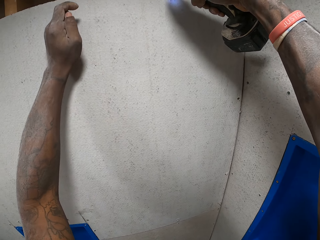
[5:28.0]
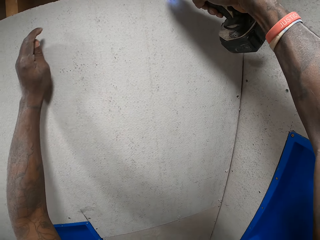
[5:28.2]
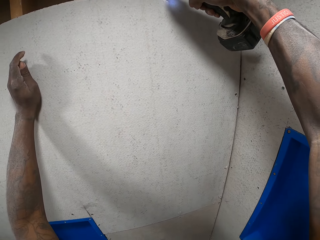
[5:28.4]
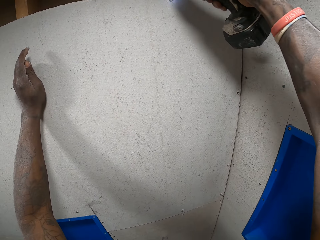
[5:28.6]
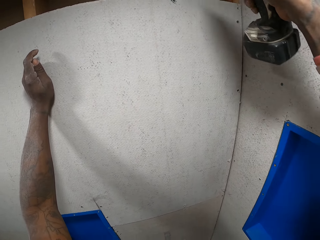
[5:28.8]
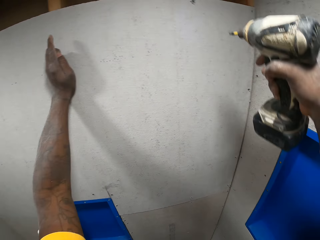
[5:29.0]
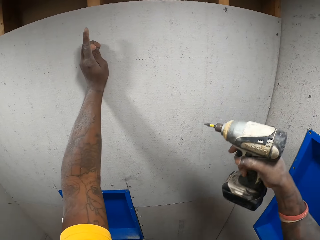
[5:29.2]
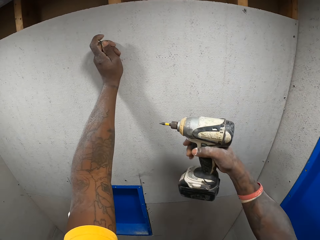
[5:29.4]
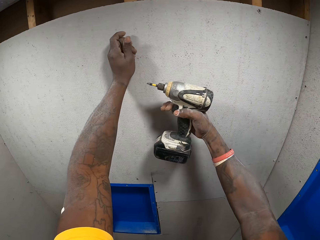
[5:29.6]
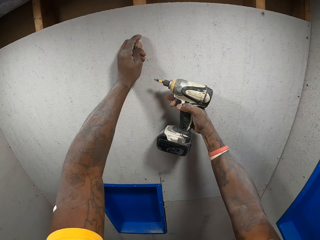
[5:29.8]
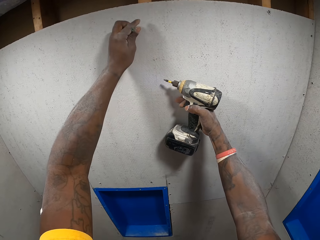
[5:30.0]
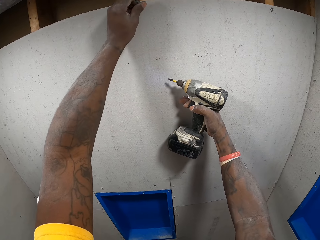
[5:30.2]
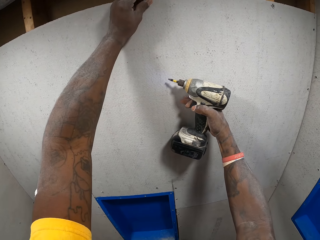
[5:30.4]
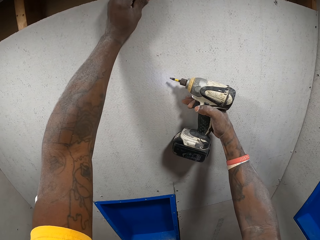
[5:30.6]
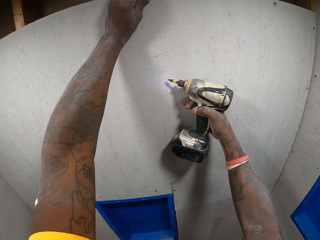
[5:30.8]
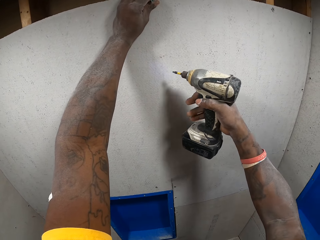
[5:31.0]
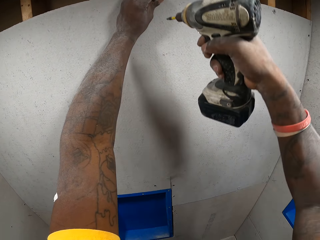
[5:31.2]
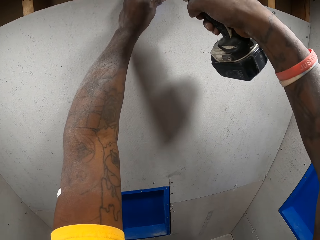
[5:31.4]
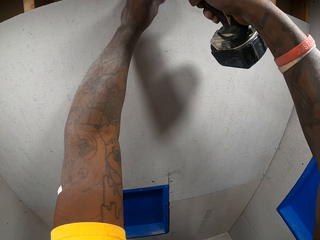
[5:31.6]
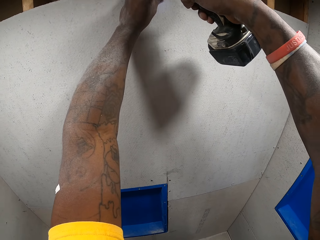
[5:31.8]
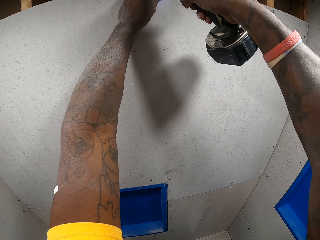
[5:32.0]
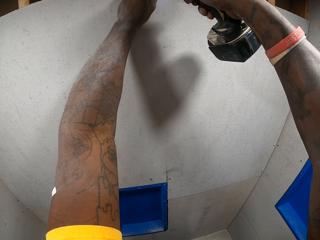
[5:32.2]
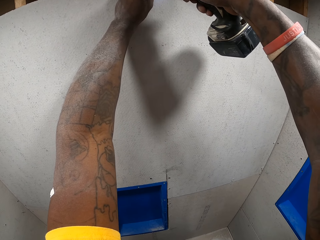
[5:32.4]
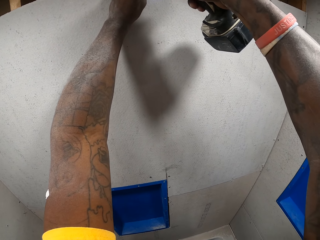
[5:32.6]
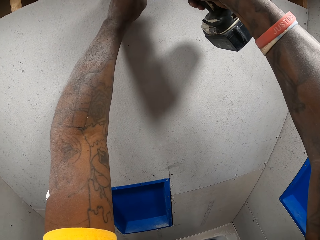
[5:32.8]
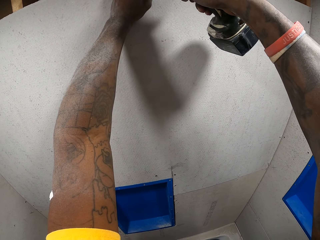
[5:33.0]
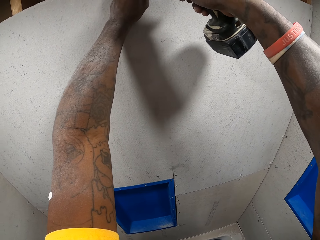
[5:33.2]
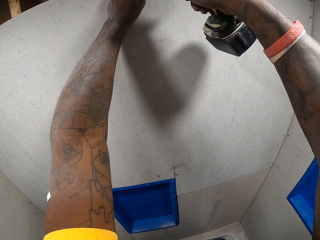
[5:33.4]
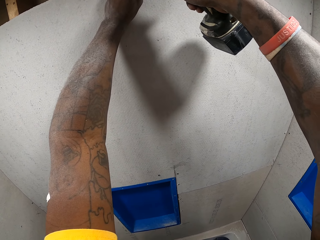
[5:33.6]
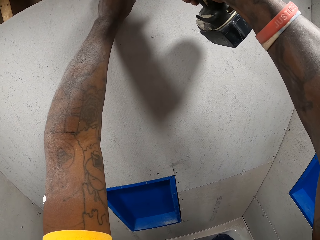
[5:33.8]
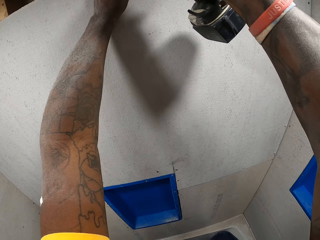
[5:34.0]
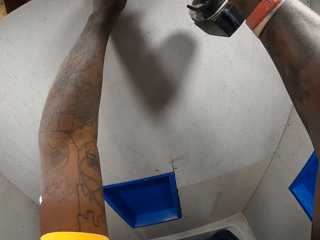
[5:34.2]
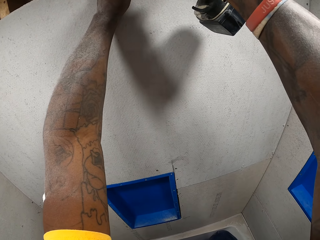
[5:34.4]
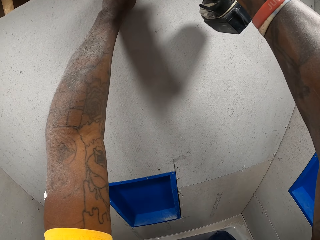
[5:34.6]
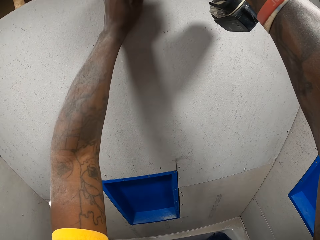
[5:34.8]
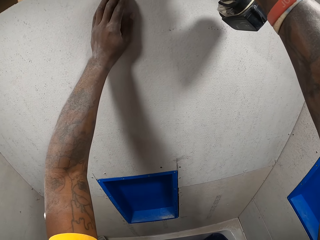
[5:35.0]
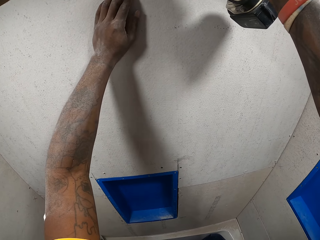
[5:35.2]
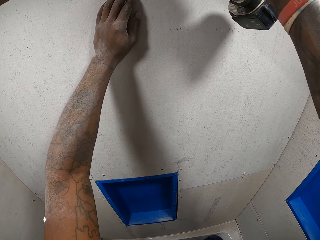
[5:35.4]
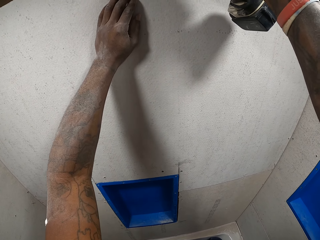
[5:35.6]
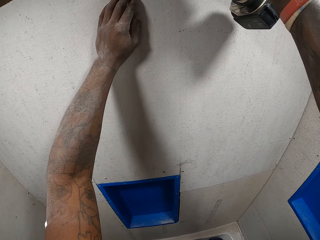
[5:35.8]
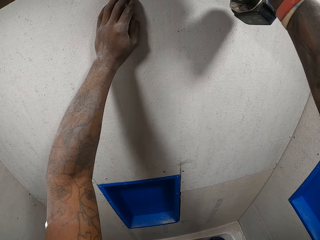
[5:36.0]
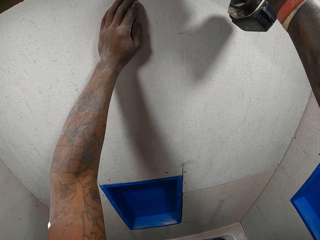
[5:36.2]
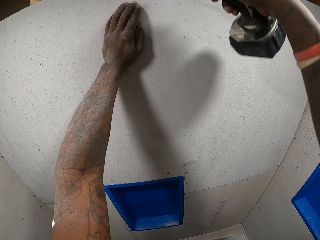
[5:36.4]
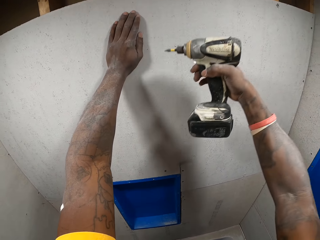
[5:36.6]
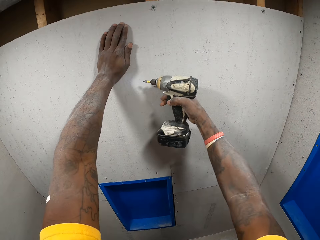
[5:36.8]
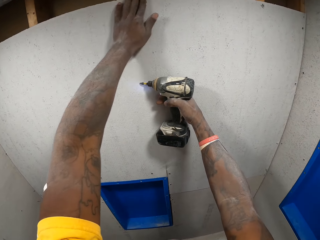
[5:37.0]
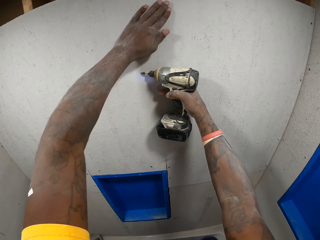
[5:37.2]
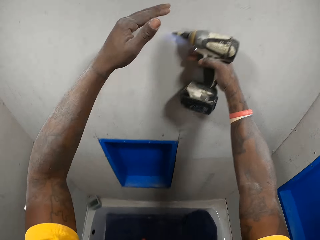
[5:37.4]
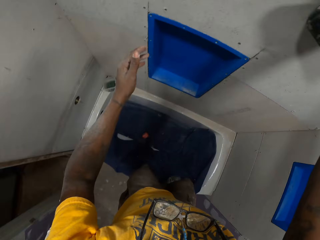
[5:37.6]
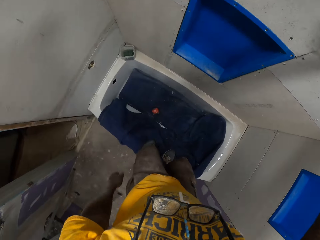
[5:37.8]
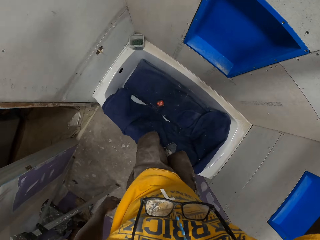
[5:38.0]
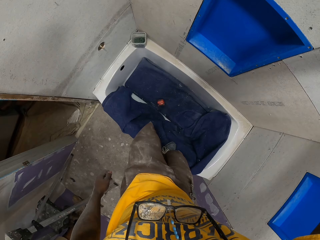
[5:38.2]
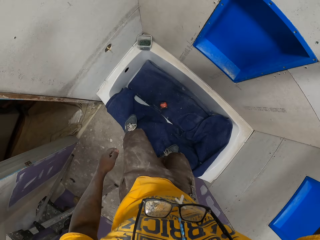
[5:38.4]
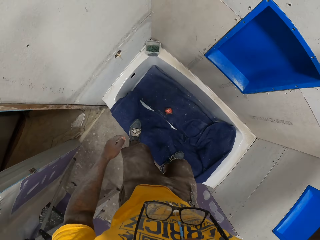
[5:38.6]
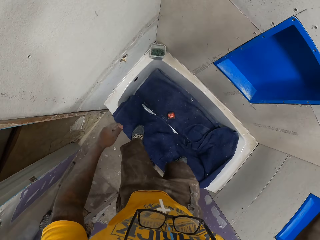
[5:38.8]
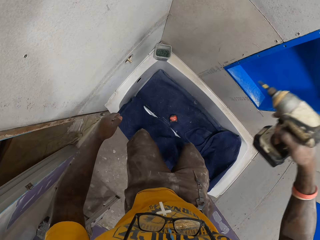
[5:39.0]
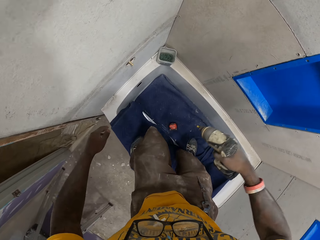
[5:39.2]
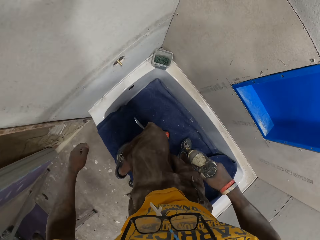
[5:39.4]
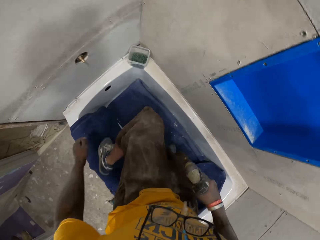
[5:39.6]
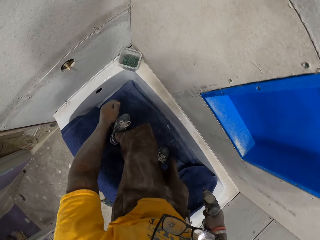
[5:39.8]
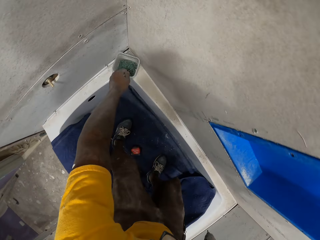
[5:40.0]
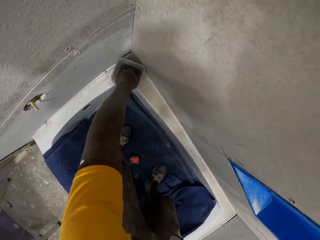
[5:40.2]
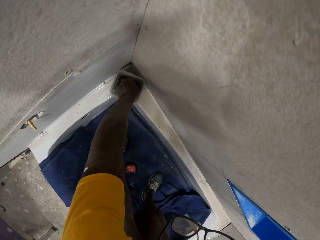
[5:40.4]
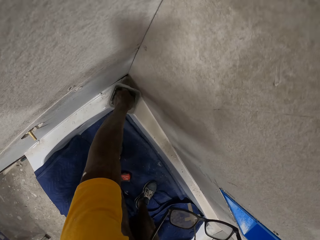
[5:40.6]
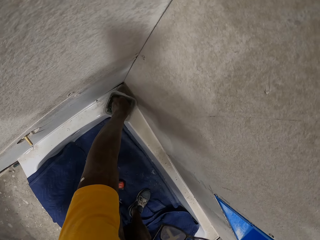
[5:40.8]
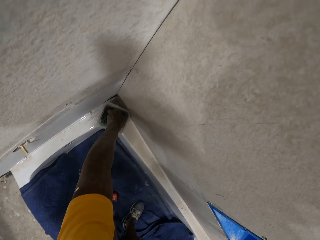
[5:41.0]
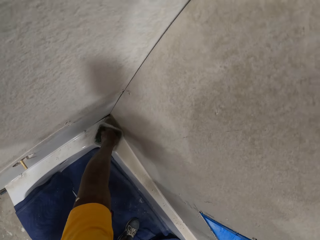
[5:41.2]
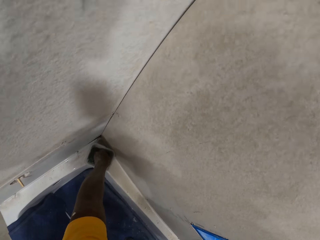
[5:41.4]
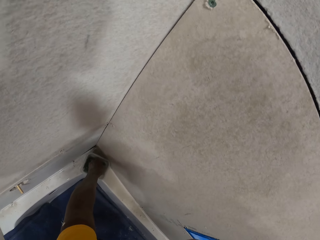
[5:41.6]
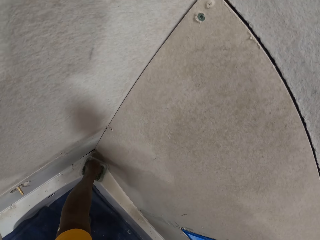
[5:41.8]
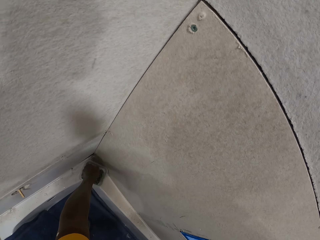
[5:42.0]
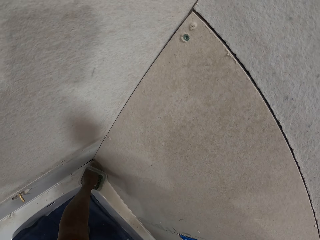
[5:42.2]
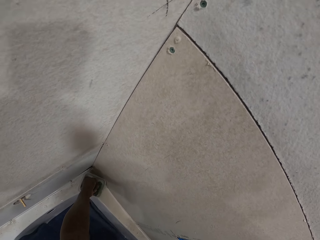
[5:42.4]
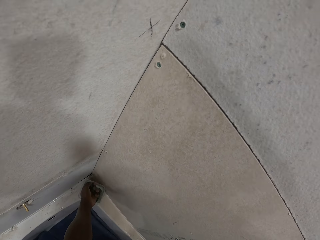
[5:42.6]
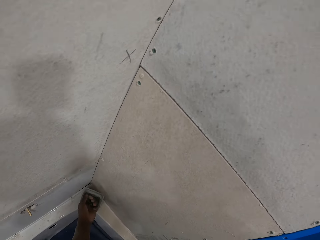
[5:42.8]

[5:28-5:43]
The camera wearer holds the screw on the cardboard wall. He drills the screw on the bathroom wall with the electric drill on his right hand. He wipes off the drilled point with his left hand. He picks some screws from the plastic container with his left hand.

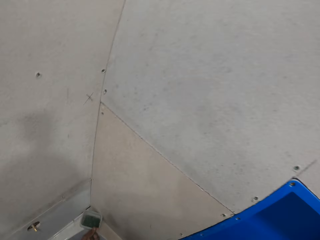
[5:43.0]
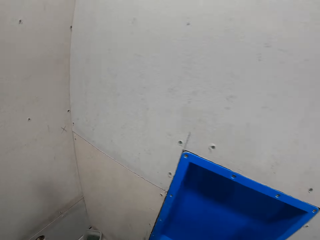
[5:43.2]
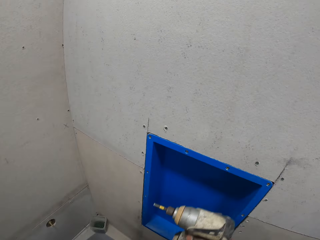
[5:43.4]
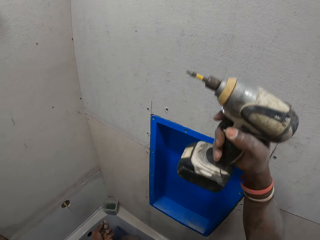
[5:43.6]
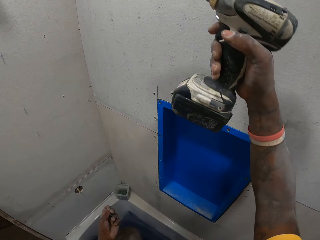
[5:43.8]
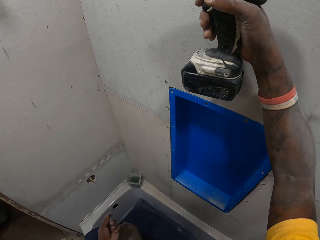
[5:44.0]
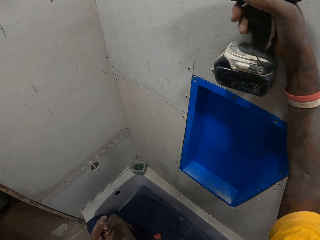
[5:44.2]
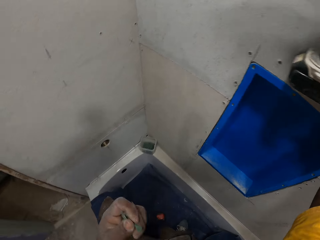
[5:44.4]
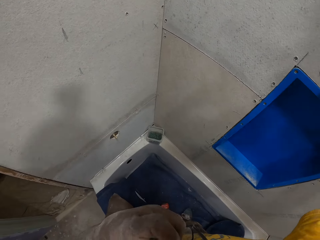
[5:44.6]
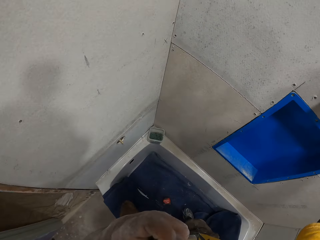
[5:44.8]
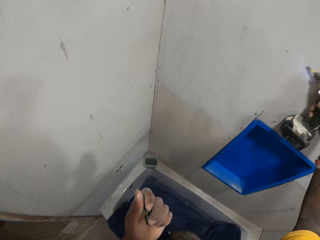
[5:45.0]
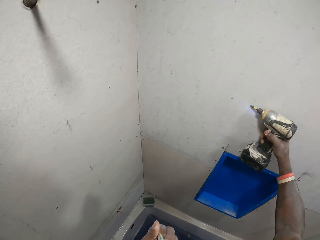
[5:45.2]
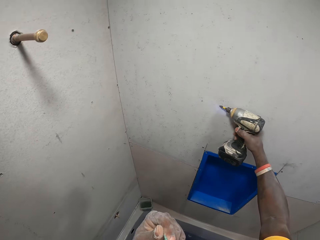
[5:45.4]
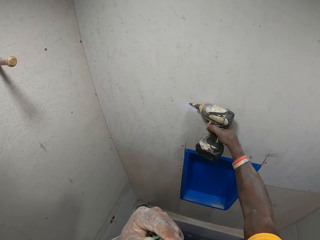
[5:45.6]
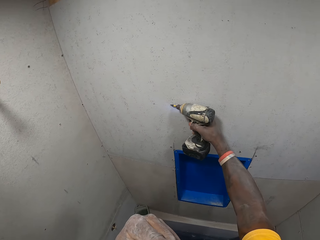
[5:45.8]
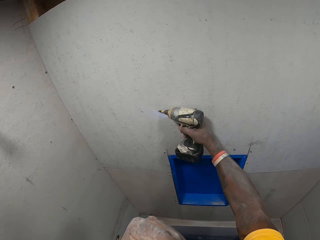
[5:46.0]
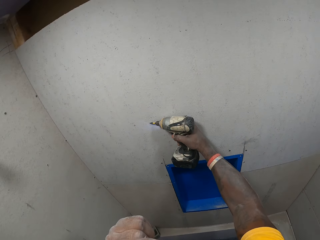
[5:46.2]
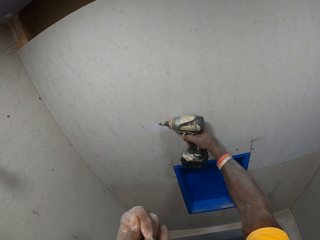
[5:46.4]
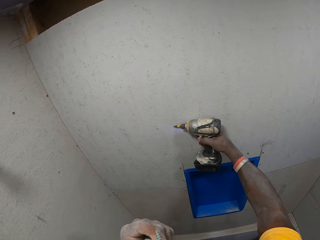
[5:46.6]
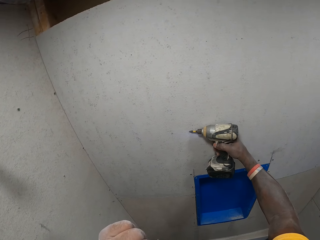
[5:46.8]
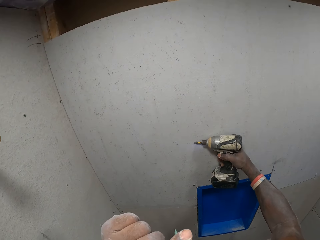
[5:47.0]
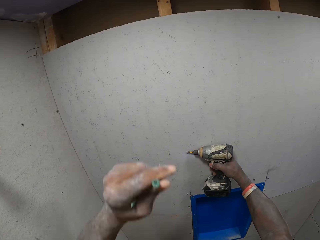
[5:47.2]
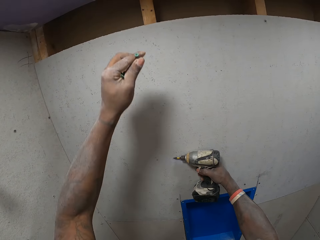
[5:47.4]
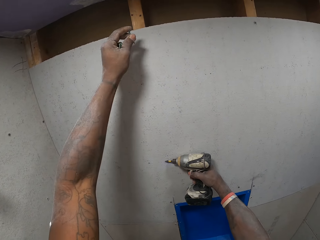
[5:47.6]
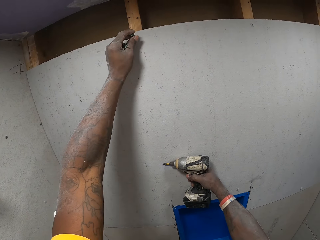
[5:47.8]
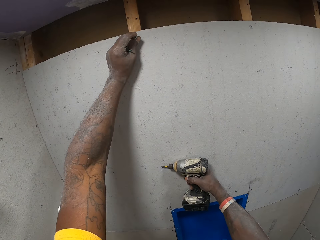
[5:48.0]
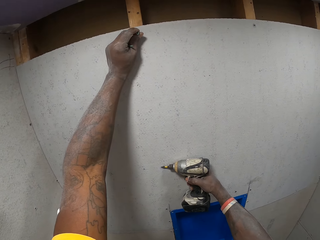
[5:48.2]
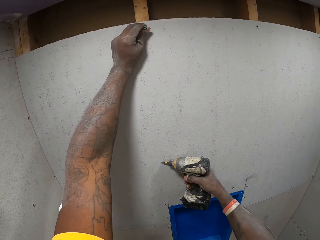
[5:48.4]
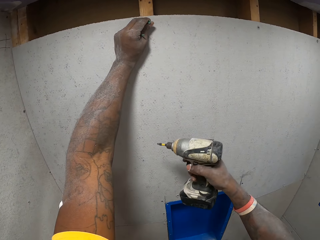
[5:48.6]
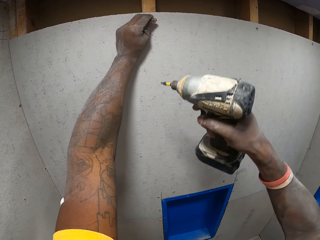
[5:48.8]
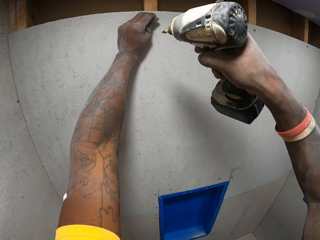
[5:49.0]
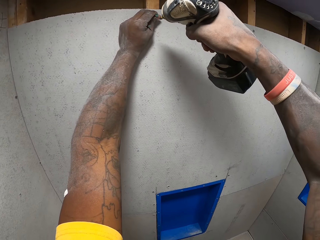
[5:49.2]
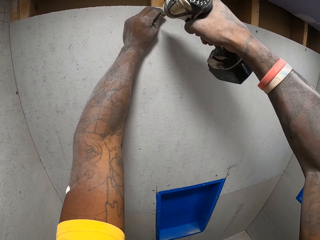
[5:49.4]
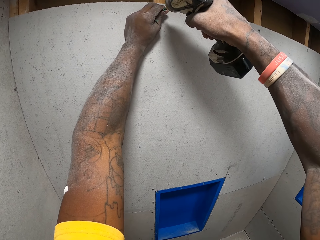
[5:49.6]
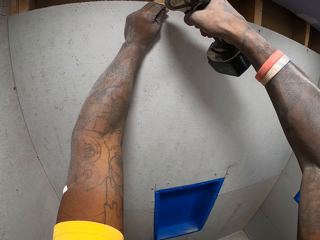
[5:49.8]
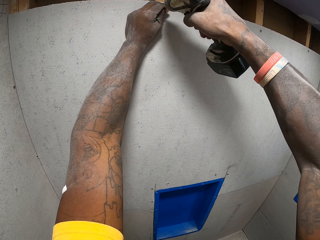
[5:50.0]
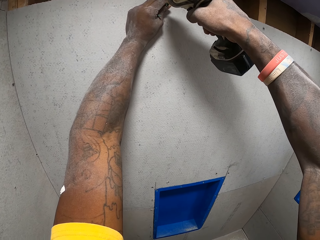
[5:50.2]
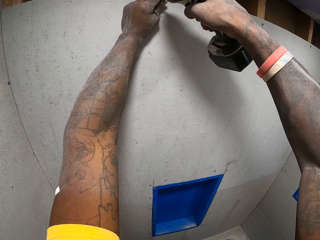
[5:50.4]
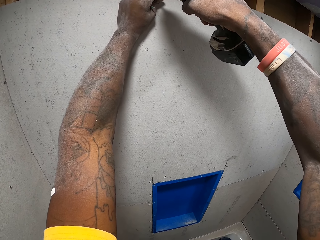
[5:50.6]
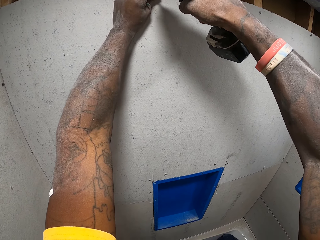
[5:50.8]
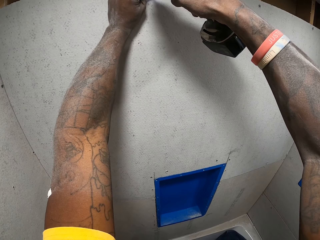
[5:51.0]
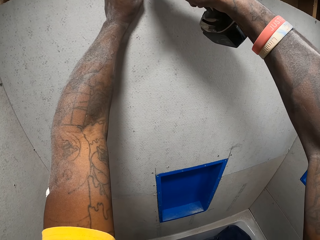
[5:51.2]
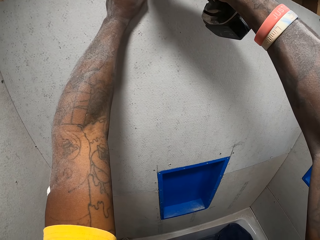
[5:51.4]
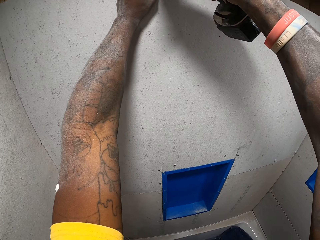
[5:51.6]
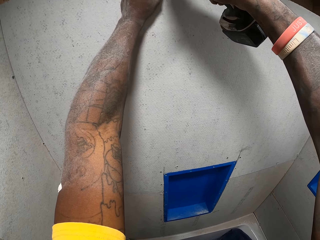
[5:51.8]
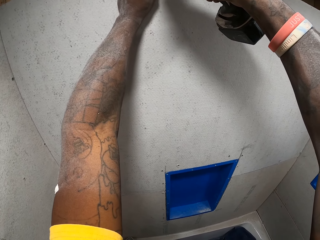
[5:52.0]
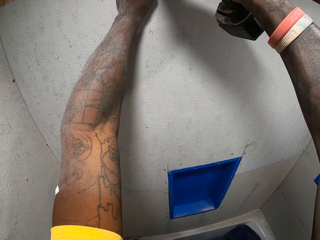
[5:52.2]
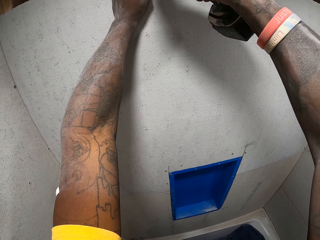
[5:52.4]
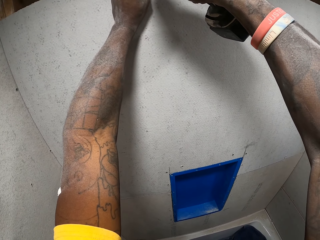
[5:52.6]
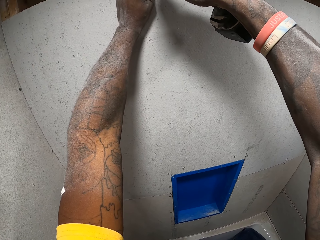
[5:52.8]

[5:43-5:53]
The camera wearer puts his hand on the cardboard wall. He puts the screw in his mouth. He holds the screw on the cardboard wall. He drills the screw on the bathroom wall with the electric drill on his right hand.
